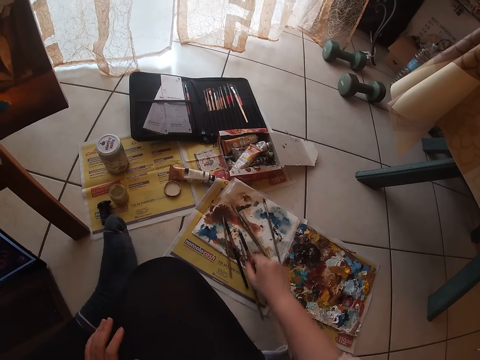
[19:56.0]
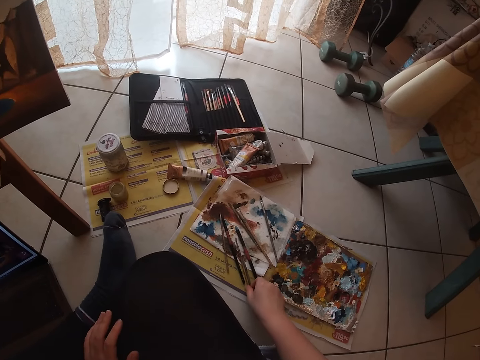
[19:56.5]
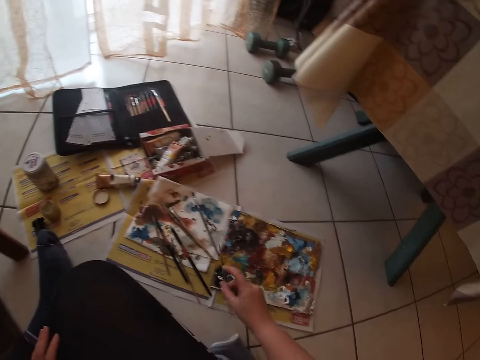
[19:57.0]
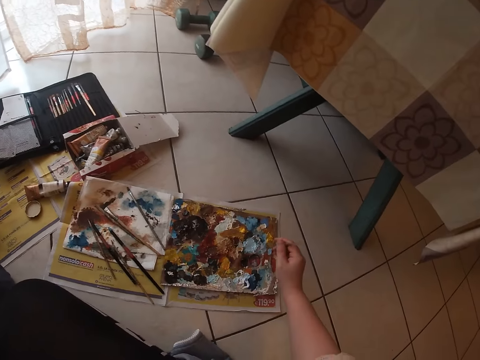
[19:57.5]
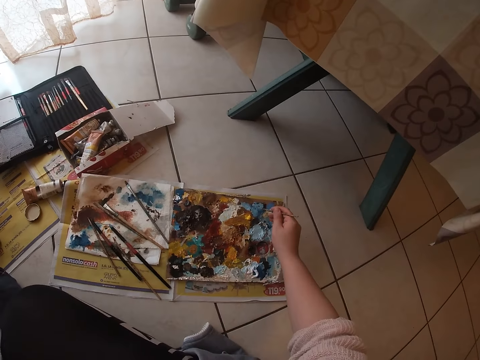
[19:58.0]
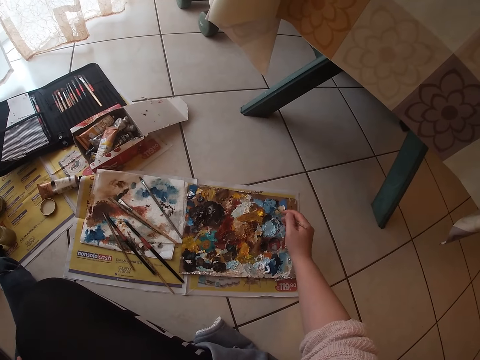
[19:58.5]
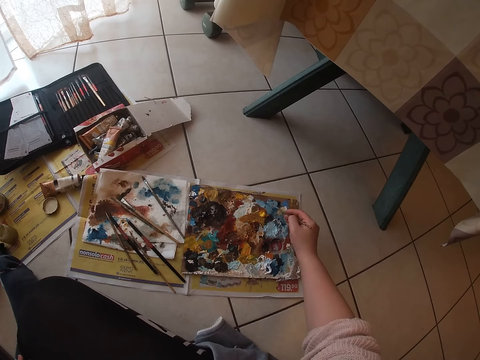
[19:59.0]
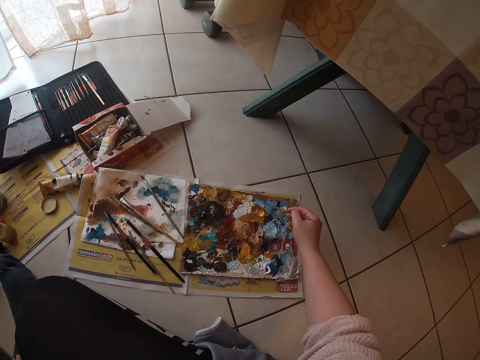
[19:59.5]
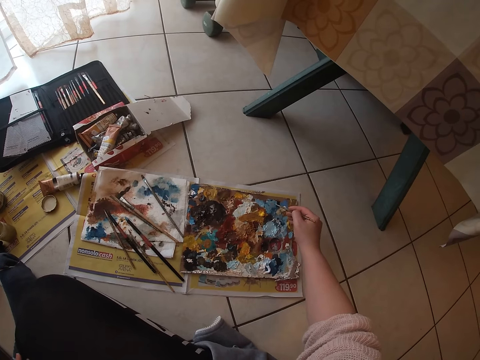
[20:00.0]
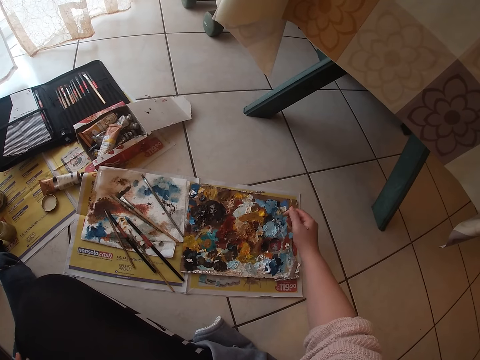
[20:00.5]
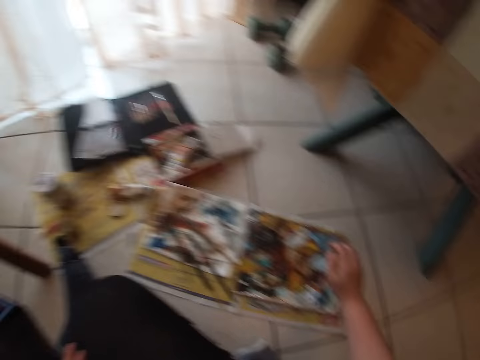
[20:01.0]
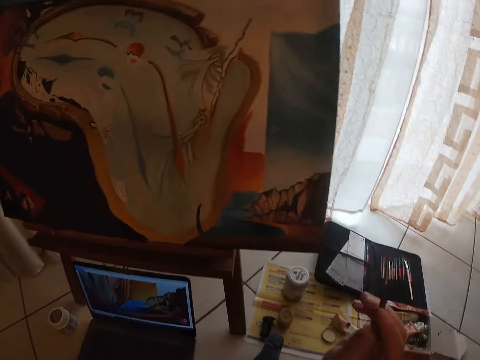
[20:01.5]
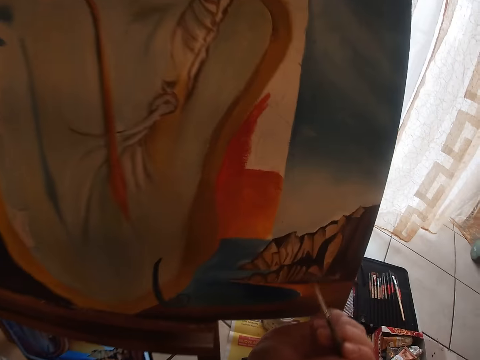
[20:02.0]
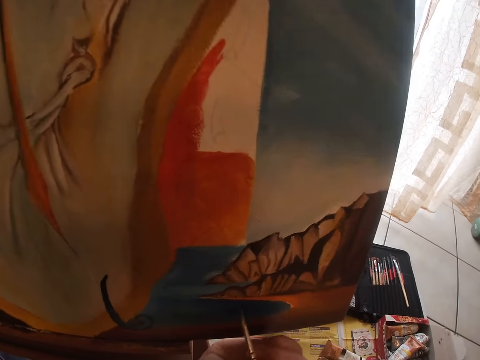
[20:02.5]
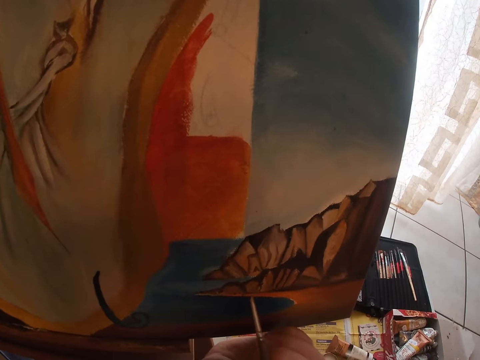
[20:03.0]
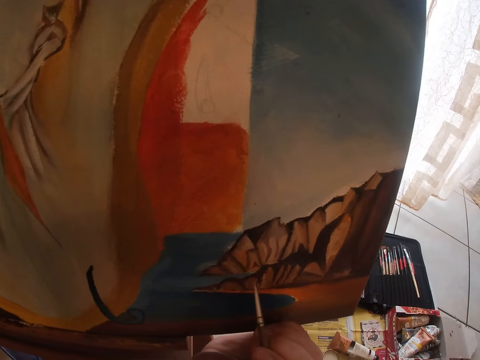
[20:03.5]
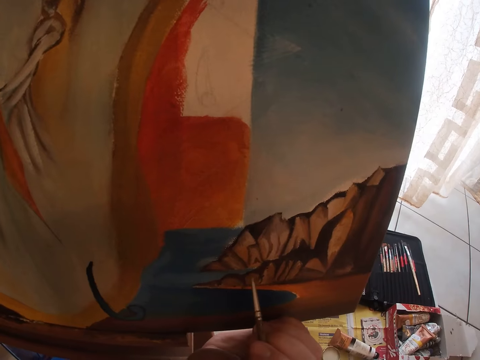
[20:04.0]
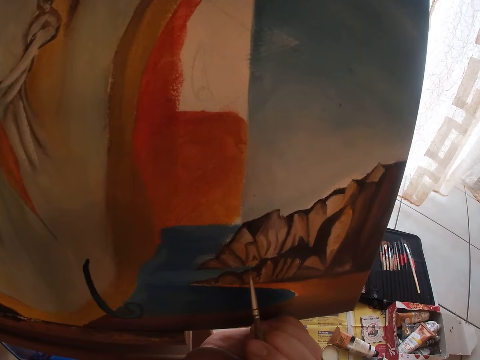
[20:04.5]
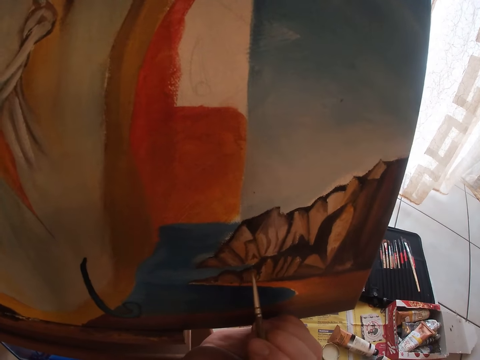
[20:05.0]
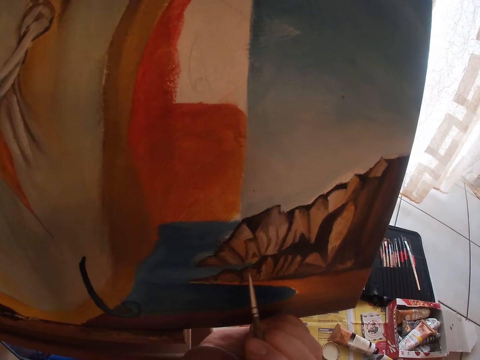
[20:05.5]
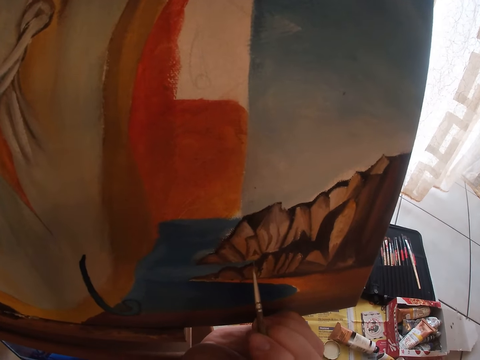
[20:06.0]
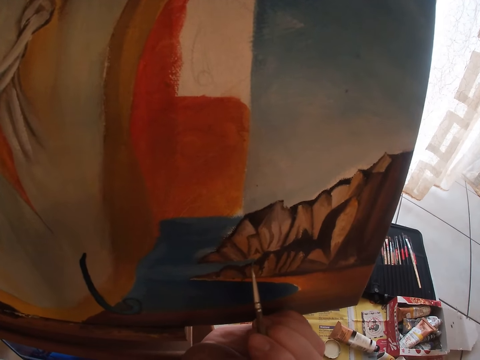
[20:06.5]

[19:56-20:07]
The camera wearer picks up another paint brush, the sable brush on the floor. They dab paint on the palettes with the sable brush. They rub the brush on the board. They paint the drawing on the canvas.

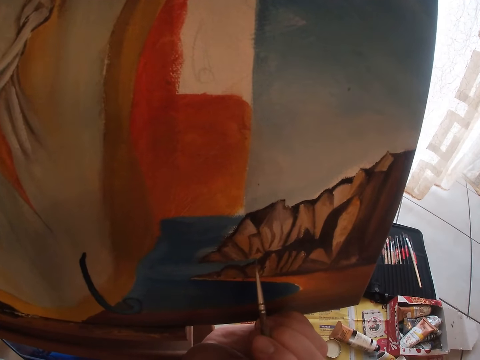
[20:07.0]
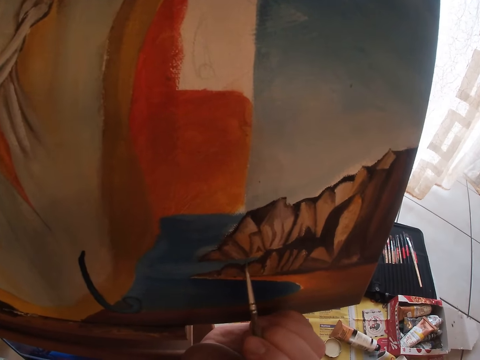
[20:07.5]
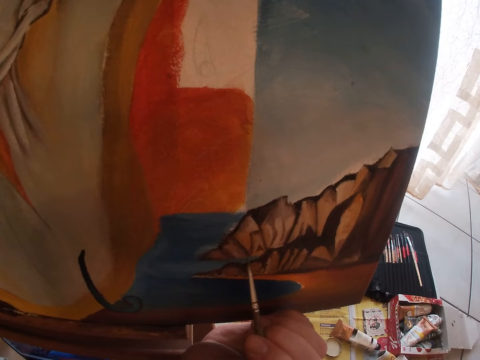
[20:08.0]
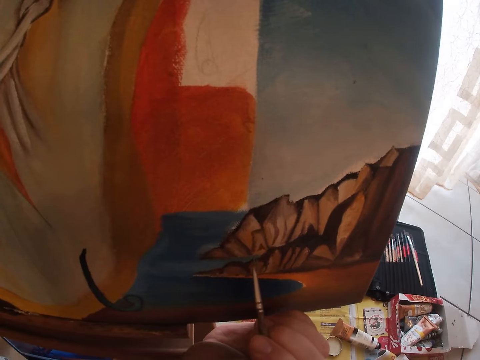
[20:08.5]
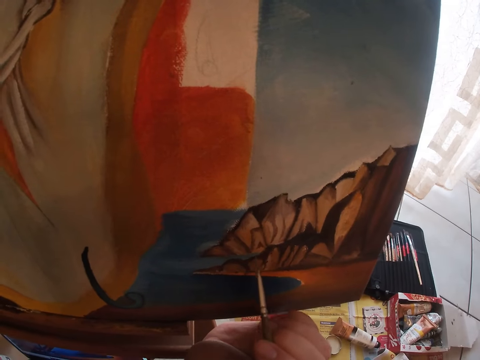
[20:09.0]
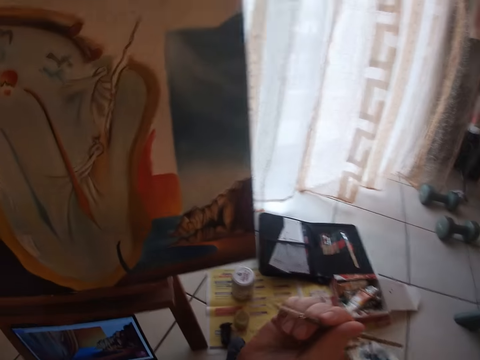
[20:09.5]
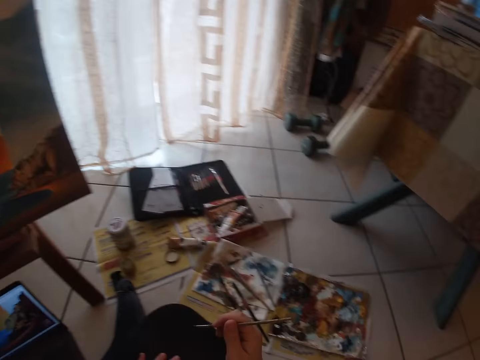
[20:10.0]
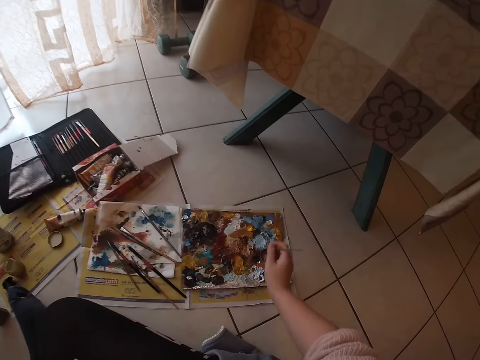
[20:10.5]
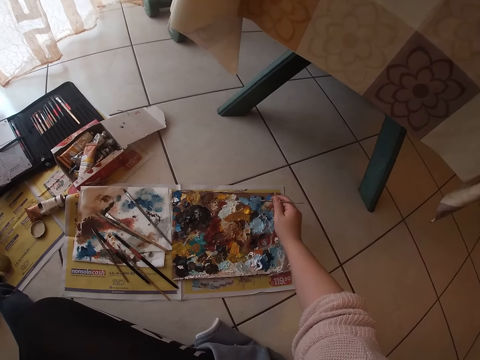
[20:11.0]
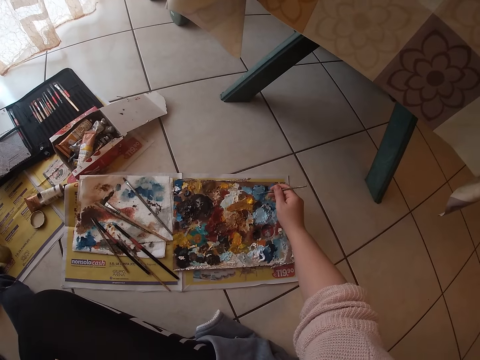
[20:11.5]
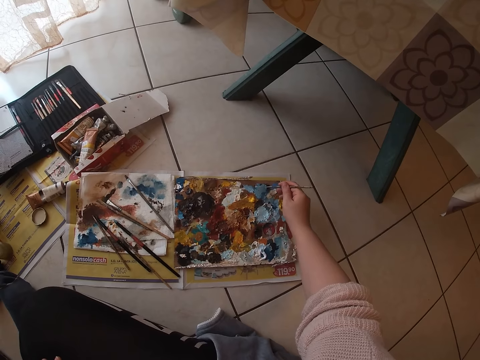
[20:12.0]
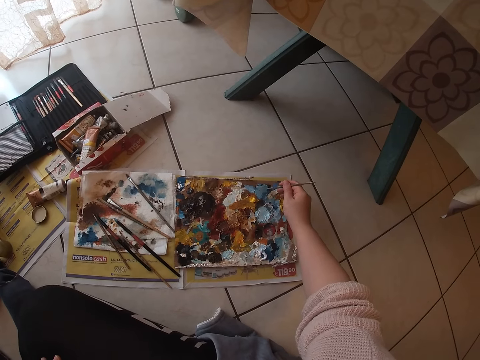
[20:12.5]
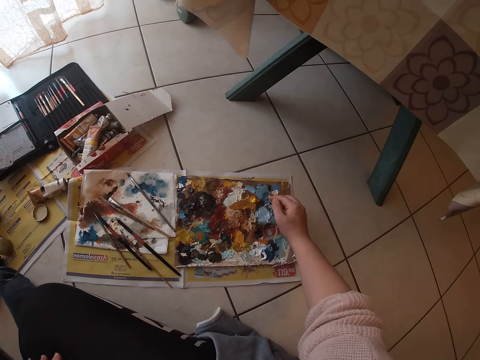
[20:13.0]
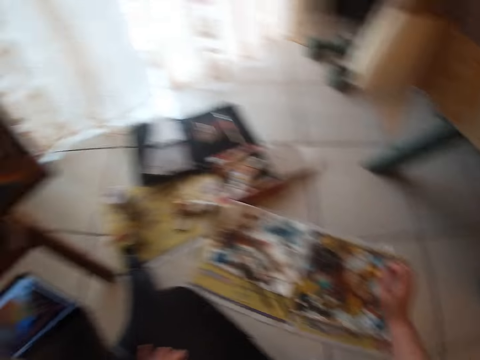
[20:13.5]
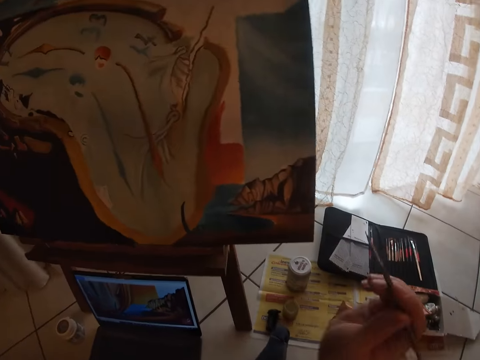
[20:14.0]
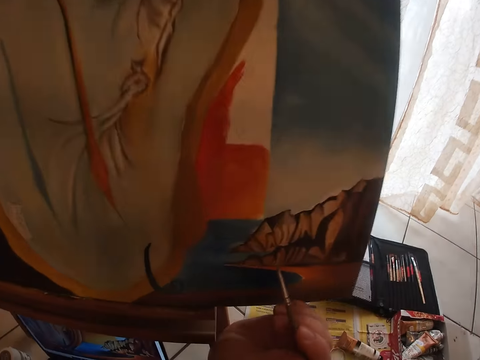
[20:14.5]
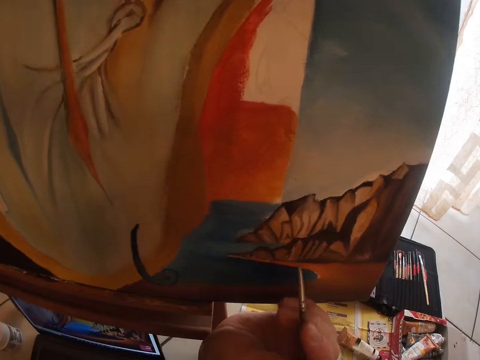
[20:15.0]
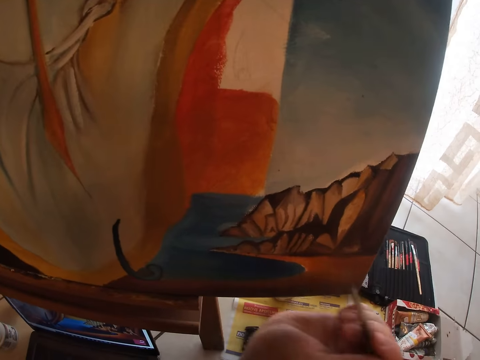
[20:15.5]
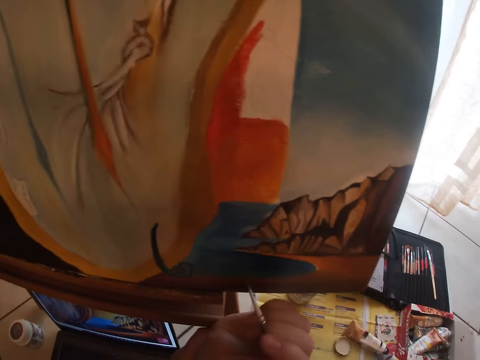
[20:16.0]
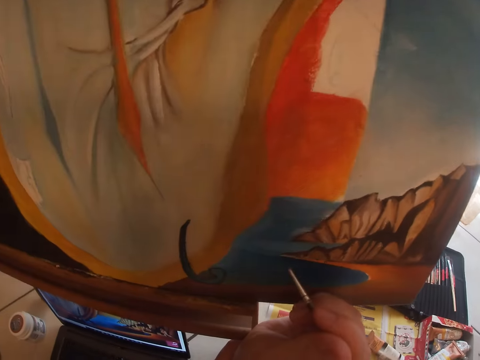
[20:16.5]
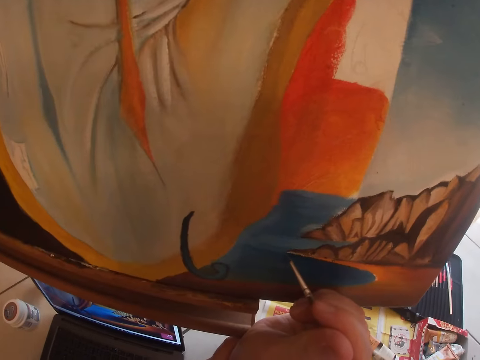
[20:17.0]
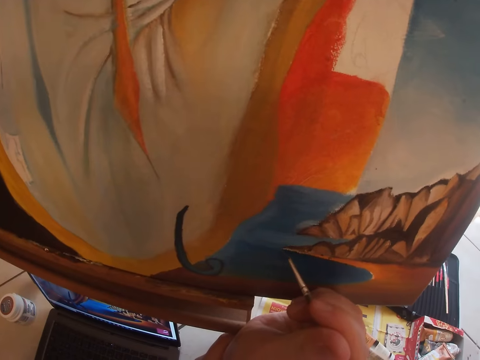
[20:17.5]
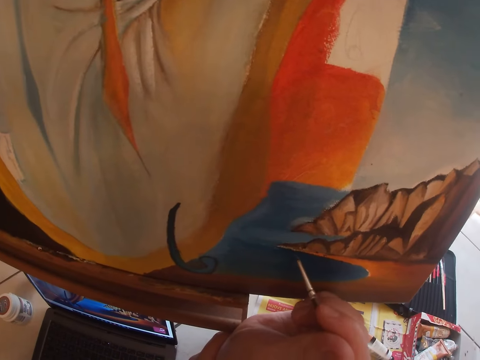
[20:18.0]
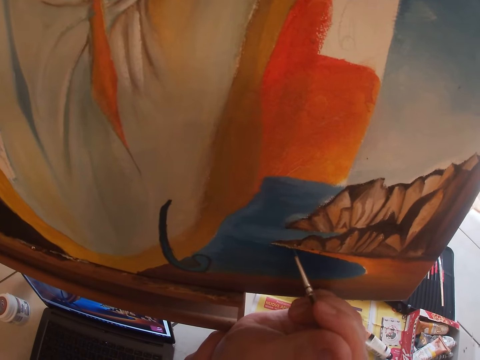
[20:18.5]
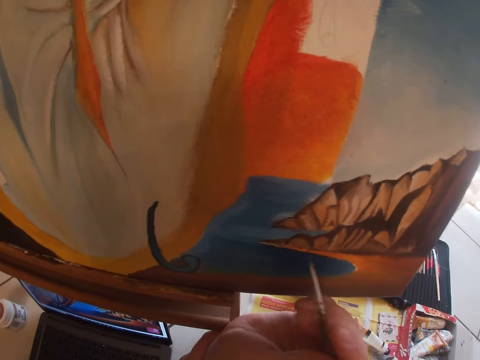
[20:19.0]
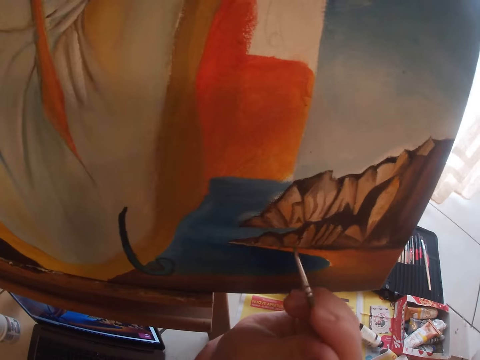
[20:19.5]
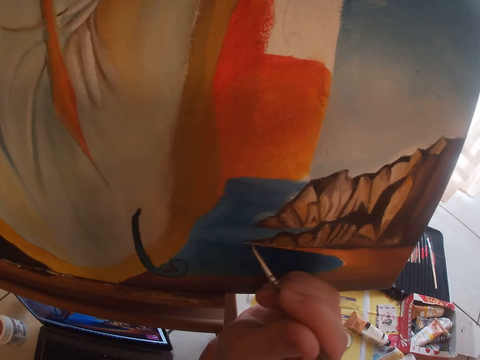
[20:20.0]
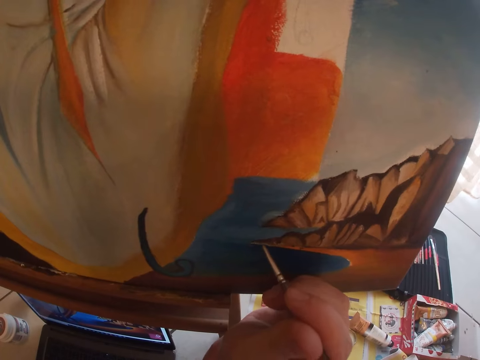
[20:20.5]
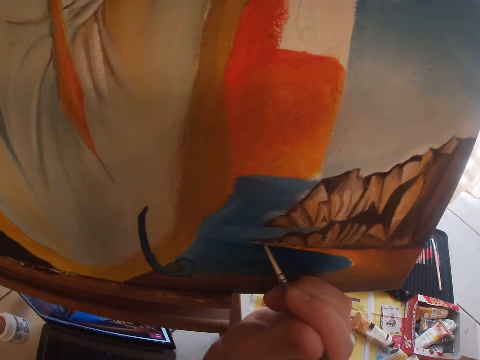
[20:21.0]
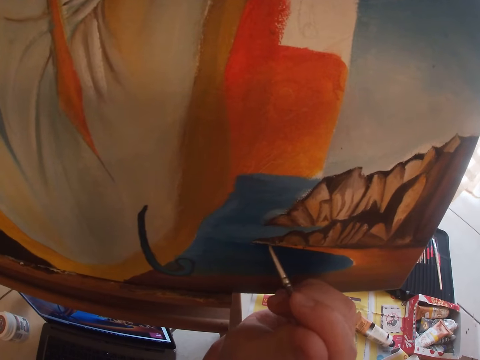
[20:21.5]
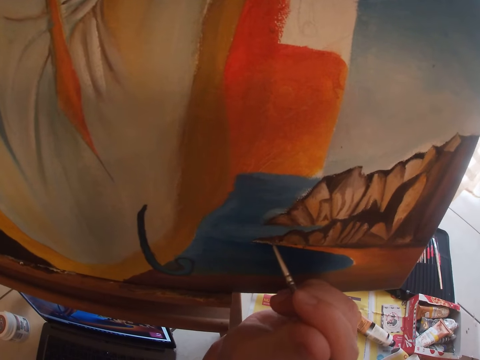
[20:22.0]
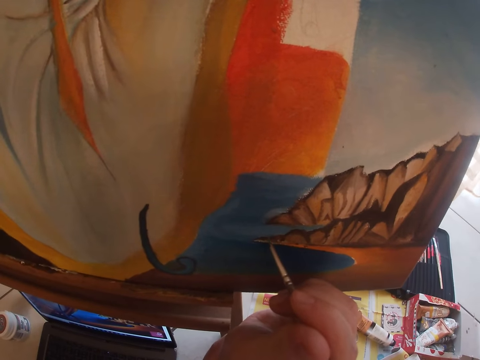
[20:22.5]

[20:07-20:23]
The camera wearer stops painting. They rub the brush on the board. They dab paint on the palettes with the sable brush. They paint the portrait on the canvas.
